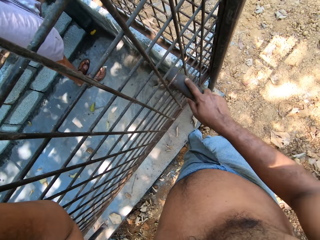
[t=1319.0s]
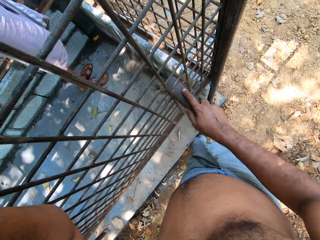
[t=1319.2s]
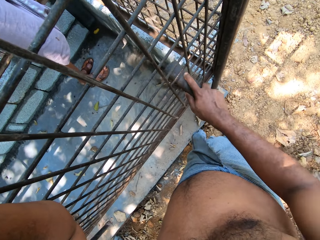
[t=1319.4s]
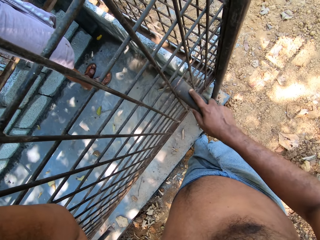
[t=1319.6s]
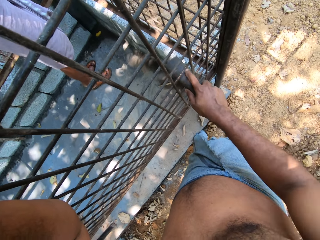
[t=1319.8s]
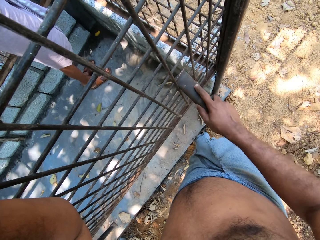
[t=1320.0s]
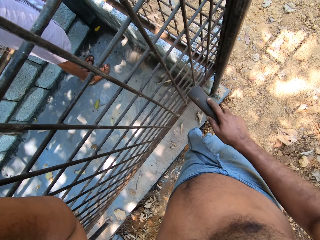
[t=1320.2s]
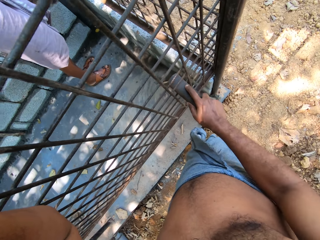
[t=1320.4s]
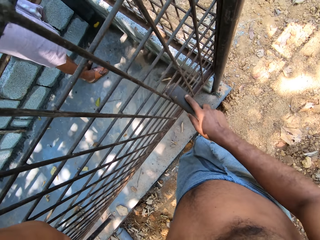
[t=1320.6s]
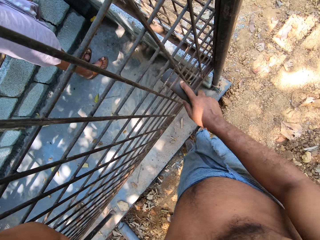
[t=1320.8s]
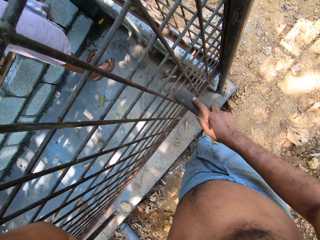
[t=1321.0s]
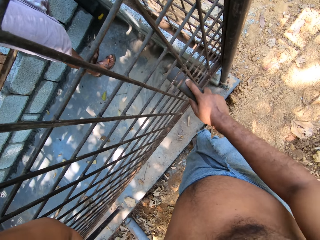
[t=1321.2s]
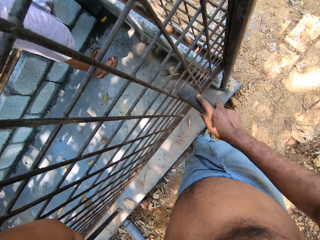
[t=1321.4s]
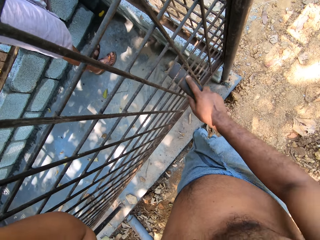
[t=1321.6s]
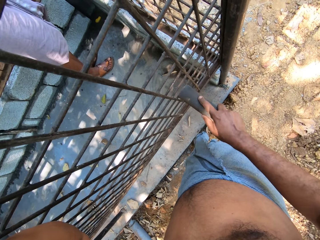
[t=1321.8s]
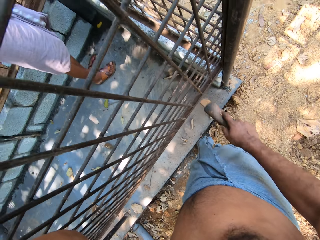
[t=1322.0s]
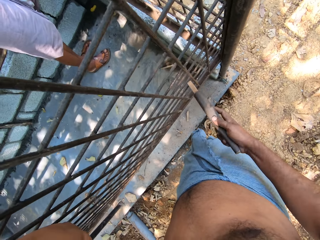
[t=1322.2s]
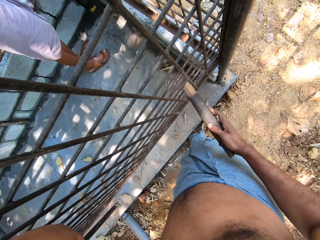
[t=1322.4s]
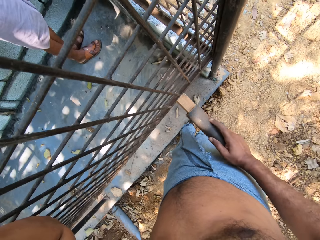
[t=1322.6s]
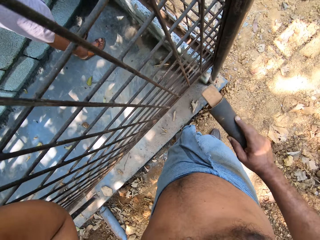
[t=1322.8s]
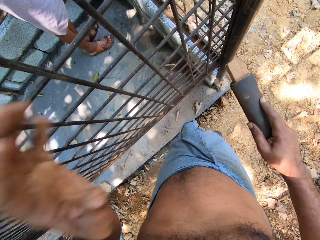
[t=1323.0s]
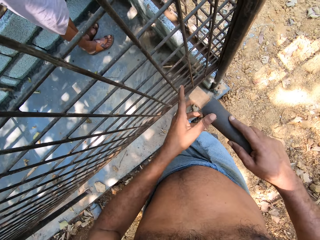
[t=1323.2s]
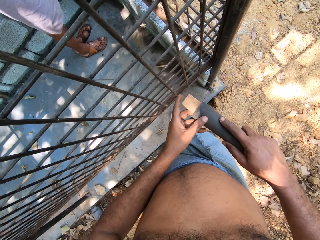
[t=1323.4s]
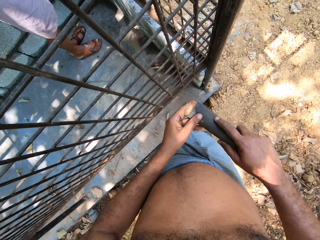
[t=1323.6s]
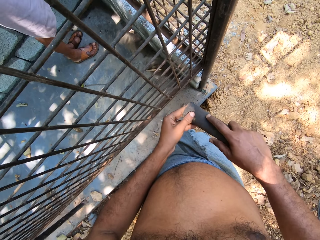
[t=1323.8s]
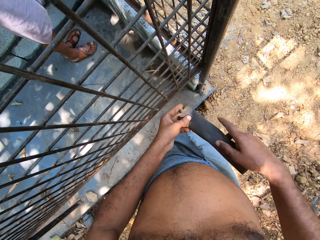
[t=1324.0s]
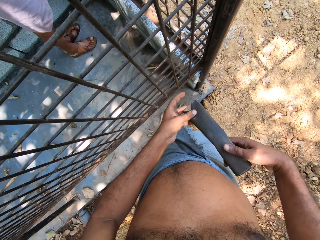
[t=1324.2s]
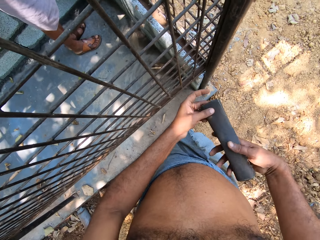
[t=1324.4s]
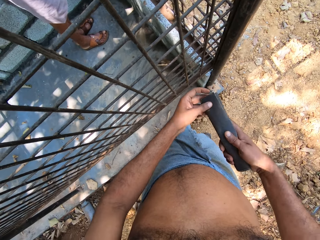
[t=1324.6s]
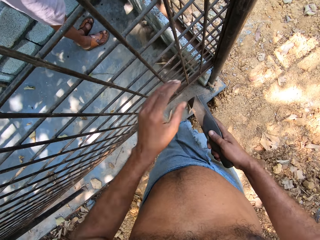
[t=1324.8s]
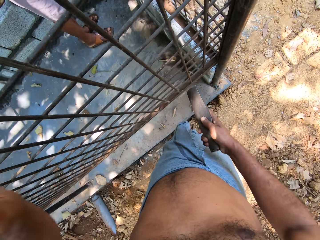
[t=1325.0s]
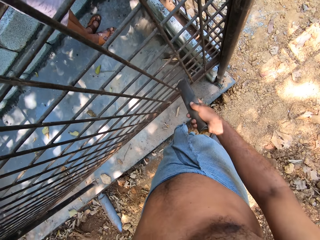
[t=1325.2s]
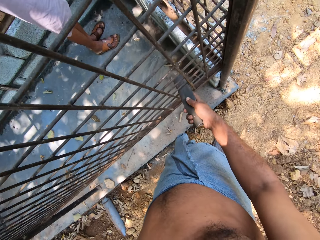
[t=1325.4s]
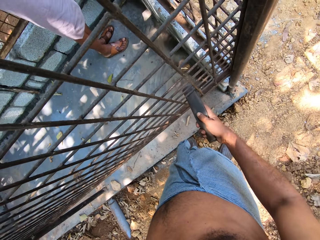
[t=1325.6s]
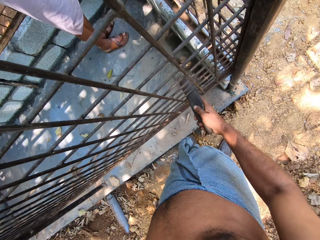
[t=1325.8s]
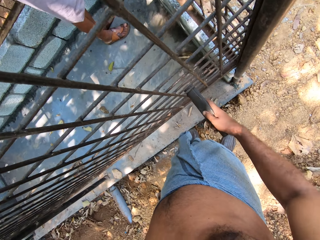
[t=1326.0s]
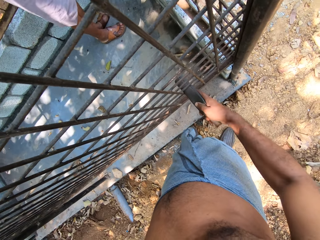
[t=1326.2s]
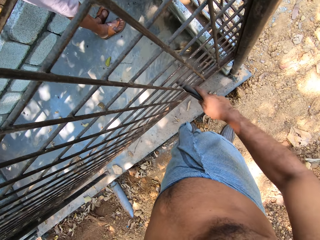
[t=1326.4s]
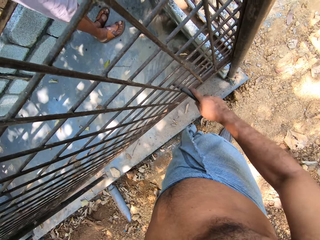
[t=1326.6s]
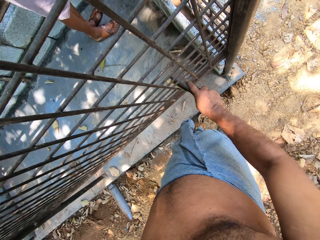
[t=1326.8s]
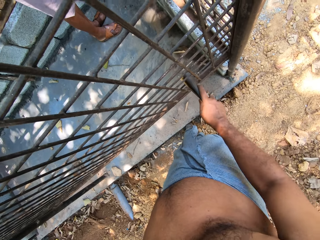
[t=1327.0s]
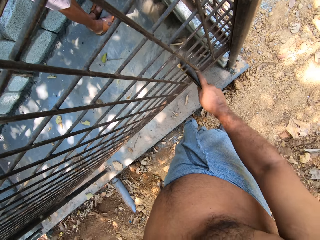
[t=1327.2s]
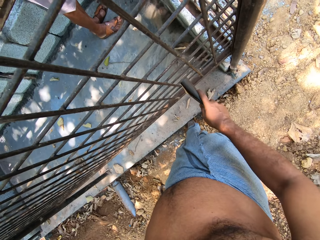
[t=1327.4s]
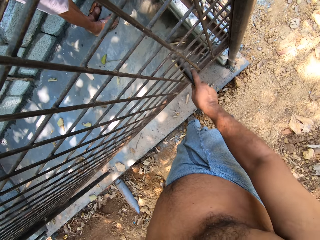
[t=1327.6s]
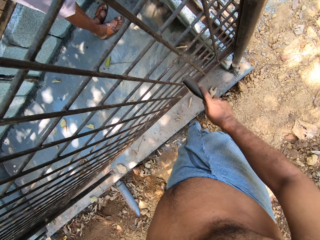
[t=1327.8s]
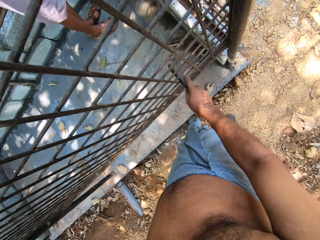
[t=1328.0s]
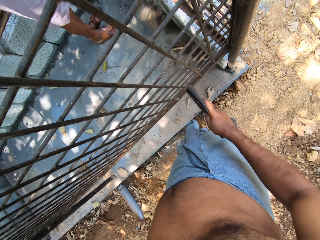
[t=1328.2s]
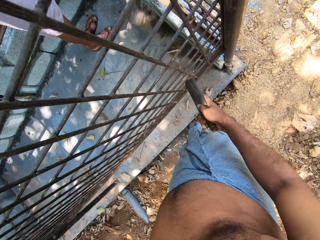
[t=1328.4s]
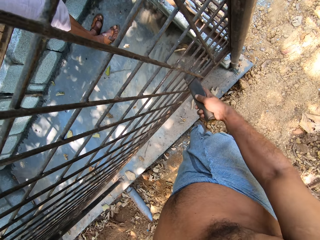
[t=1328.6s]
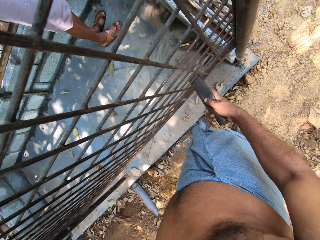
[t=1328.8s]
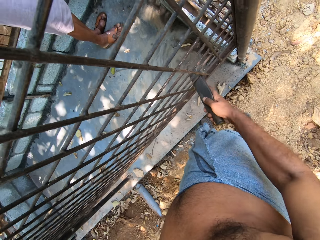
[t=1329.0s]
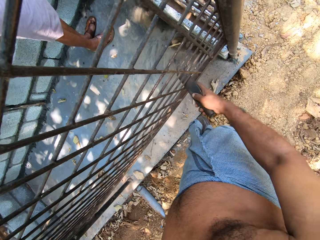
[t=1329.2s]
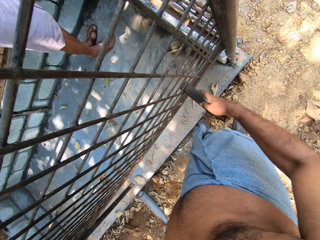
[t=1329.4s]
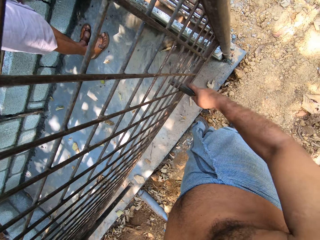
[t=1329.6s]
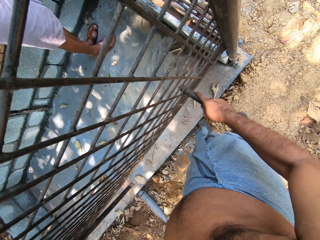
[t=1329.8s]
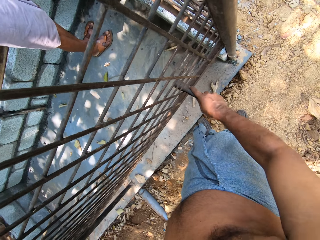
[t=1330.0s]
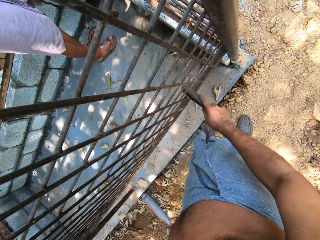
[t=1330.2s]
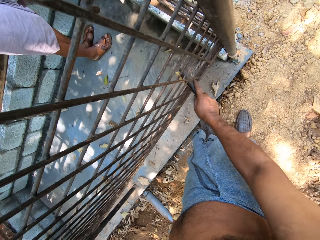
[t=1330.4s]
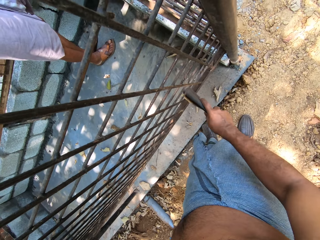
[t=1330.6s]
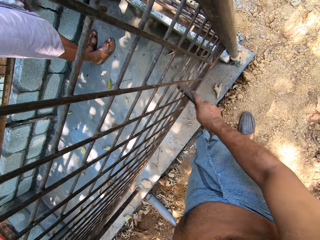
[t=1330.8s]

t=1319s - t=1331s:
The camera wearer sticks the wood in the sandpaper with his left hand. He pushes up the wood in the sandpaper. He holds the iron bars with his left hand. He smoothens the iron bars with the sandpaper in his right hand.

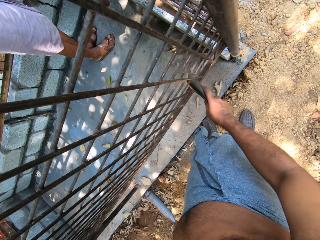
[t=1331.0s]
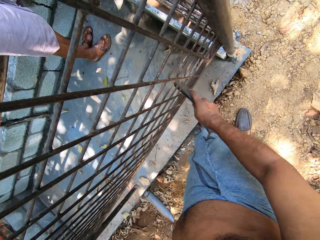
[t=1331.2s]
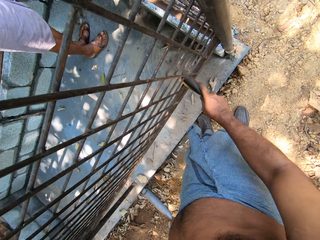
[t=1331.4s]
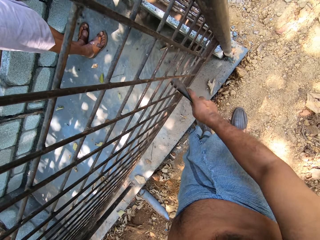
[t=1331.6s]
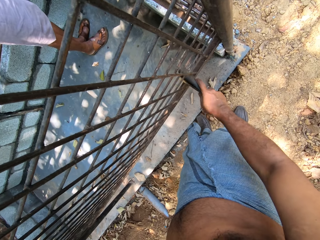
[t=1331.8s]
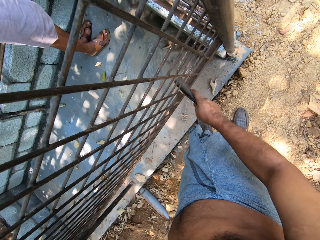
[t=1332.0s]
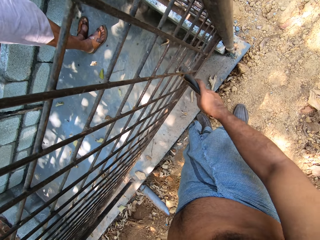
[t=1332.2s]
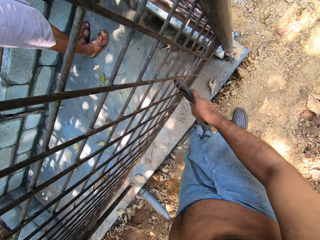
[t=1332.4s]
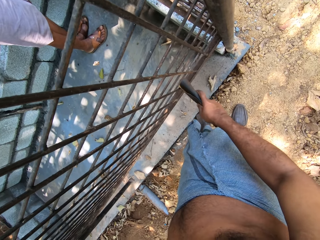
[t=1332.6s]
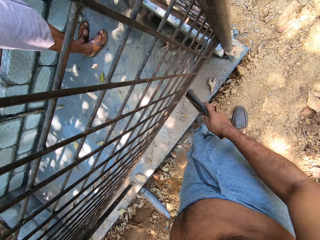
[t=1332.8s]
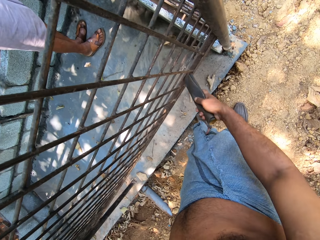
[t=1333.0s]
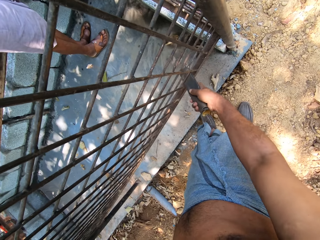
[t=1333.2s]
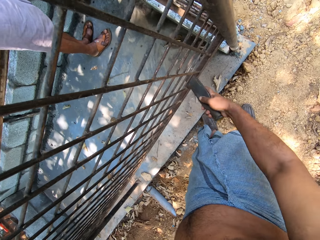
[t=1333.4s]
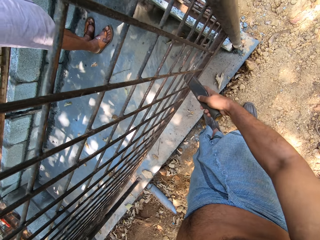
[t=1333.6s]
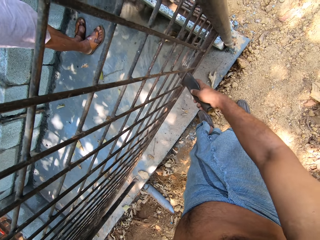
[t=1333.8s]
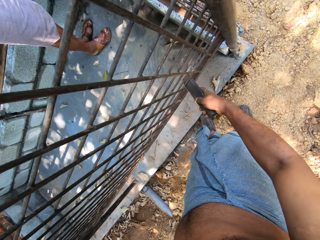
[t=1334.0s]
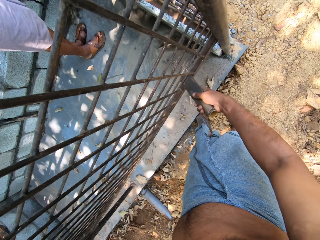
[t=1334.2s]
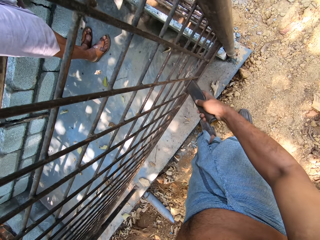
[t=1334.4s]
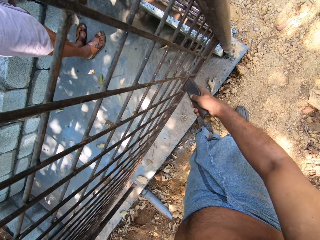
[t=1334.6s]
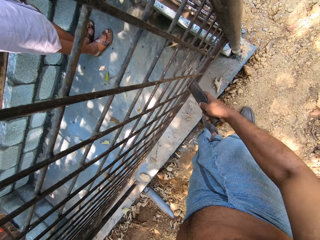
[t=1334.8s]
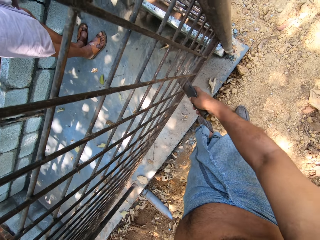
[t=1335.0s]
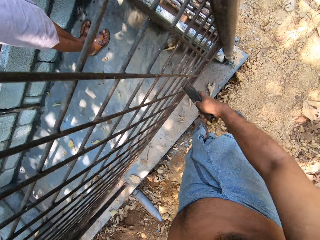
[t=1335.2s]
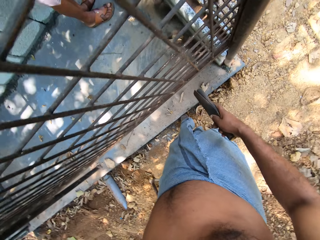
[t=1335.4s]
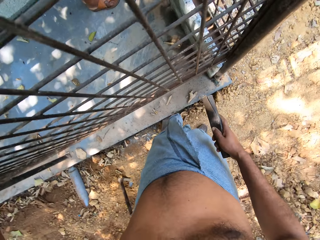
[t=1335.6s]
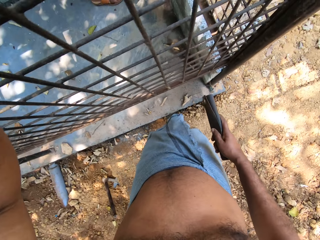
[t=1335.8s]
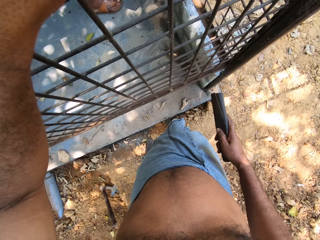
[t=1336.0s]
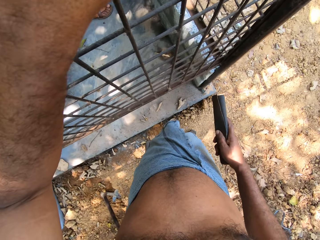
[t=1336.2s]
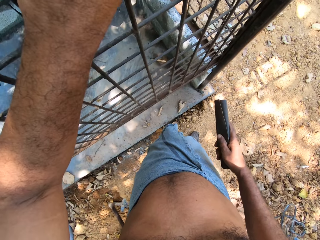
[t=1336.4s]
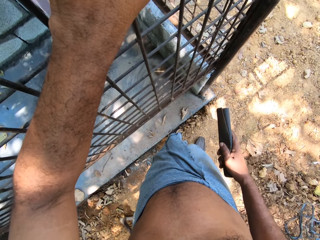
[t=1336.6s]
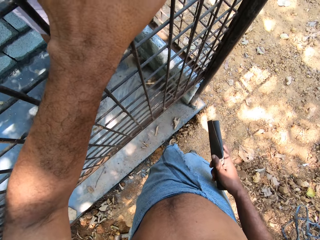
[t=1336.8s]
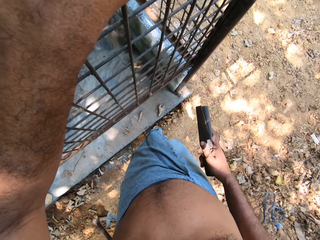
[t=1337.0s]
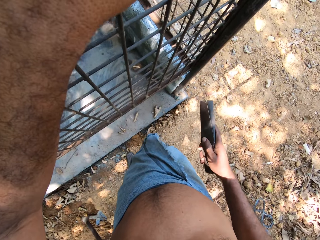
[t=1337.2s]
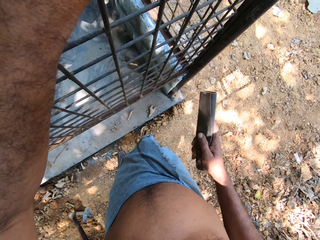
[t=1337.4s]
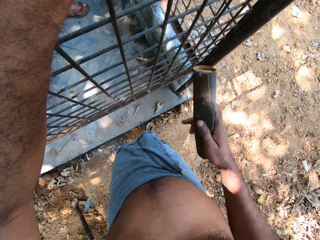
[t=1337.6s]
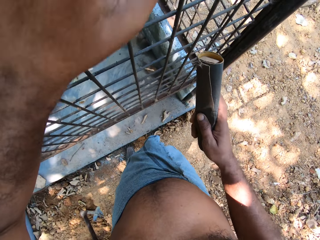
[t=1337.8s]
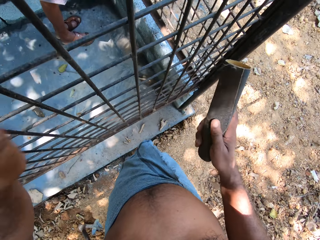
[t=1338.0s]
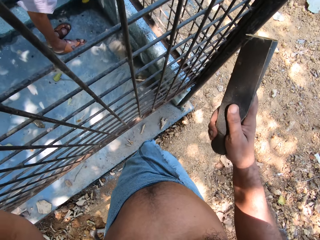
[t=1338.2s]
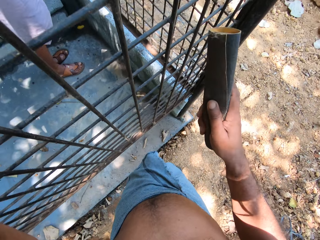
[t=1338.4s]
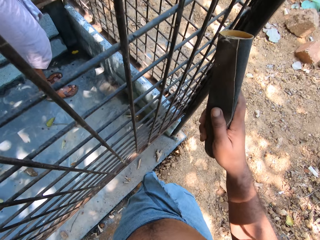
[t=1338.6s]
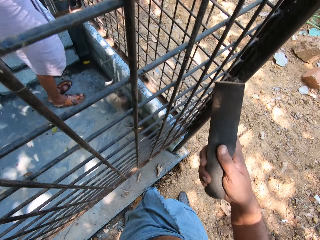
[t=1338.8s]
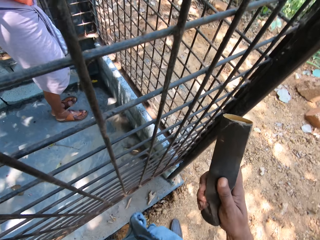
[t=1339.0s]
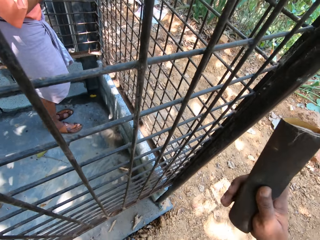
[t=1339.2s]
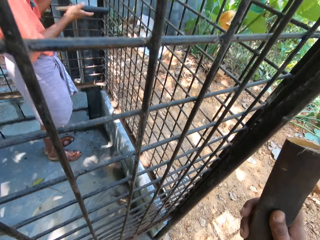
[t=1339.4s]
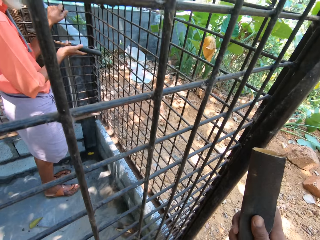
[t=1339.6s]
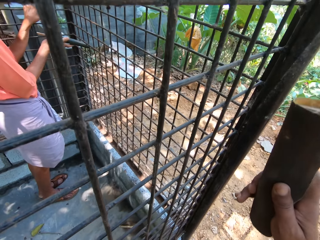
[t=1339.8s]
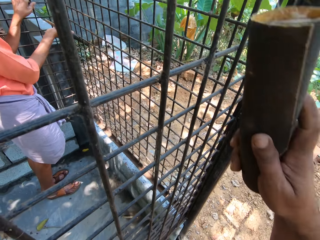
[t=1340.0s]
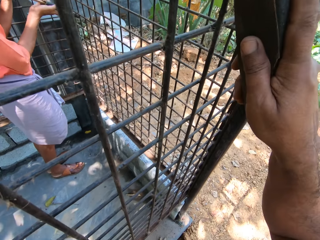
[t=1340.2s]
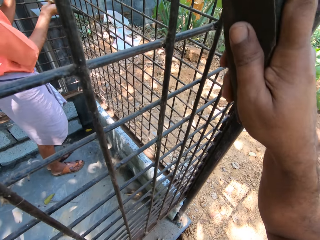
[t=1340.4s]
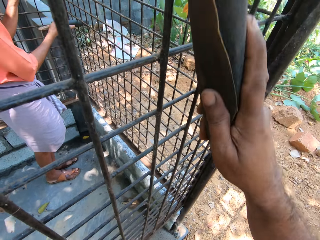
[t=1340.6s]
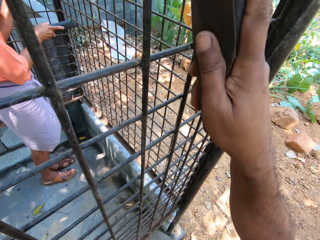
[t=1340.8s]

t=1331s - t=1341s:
The man smoothens the iron bars with the sandpaper in his right hand.
